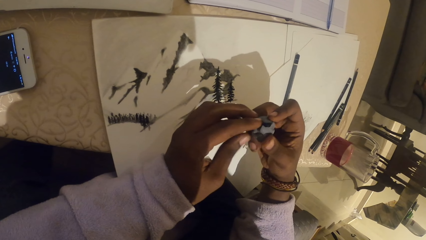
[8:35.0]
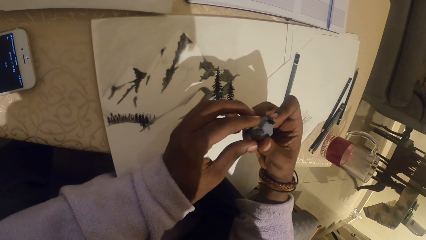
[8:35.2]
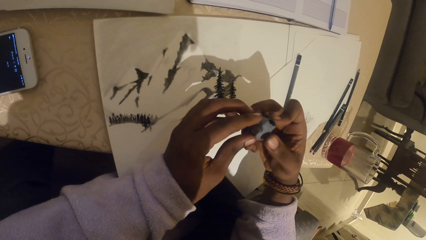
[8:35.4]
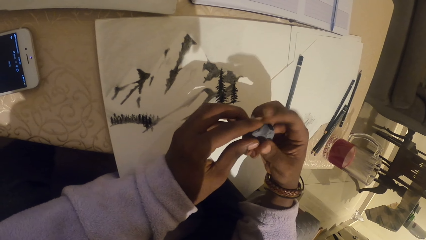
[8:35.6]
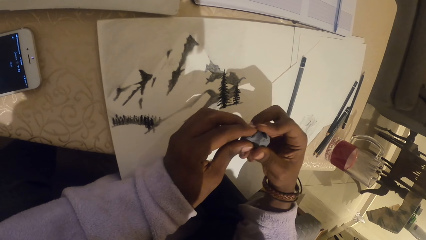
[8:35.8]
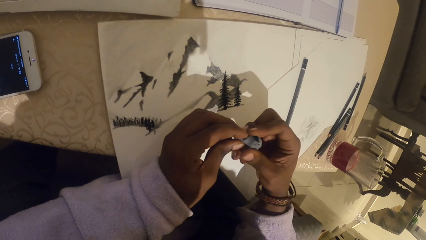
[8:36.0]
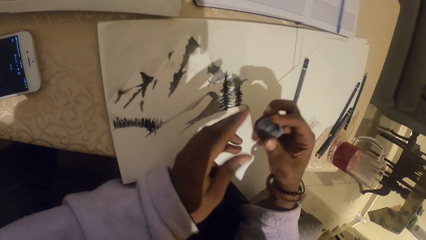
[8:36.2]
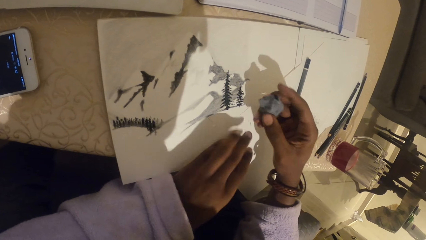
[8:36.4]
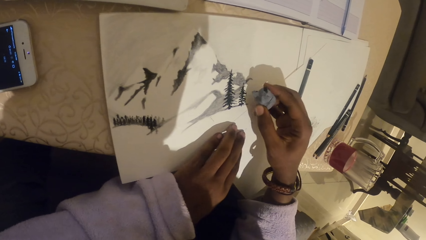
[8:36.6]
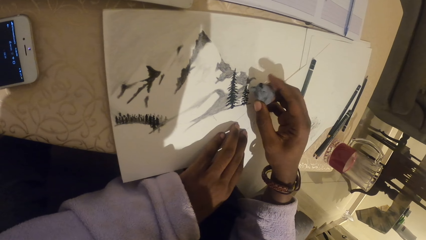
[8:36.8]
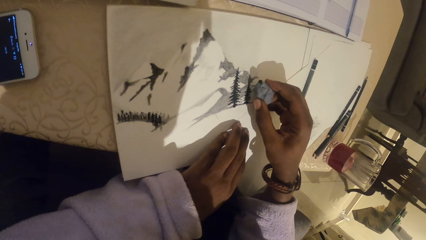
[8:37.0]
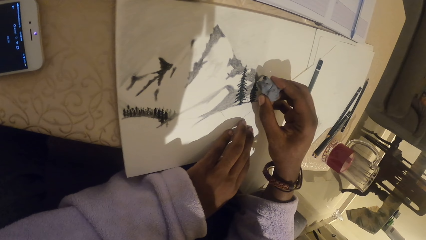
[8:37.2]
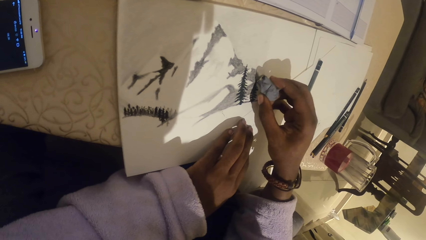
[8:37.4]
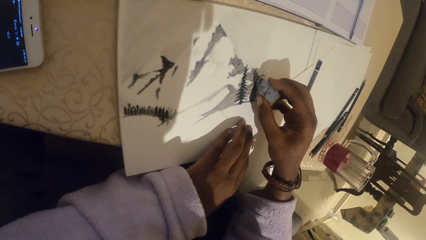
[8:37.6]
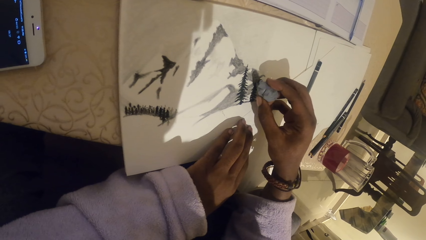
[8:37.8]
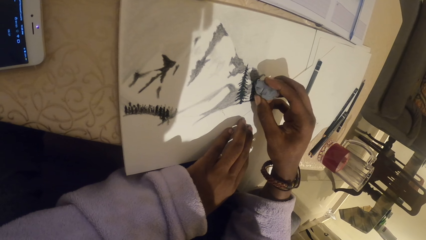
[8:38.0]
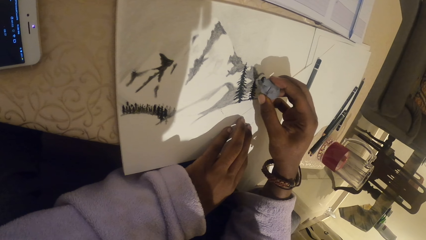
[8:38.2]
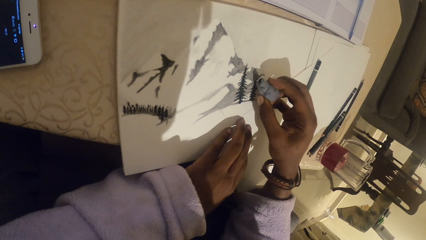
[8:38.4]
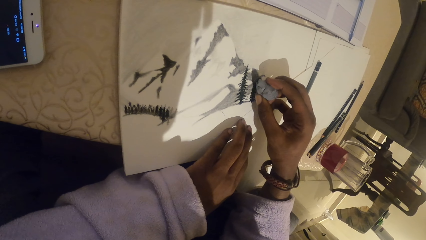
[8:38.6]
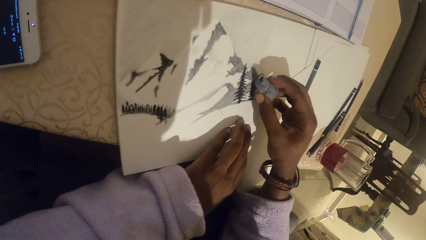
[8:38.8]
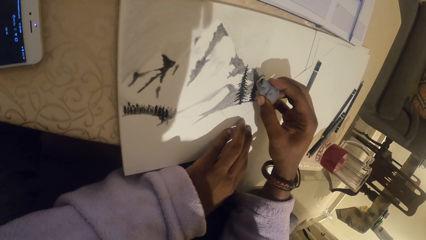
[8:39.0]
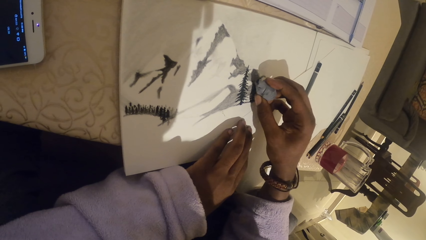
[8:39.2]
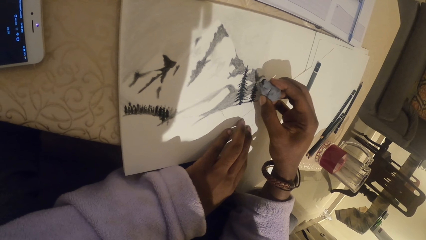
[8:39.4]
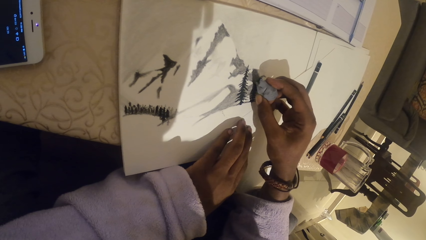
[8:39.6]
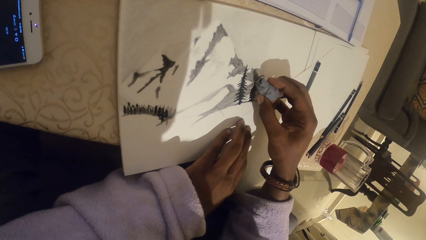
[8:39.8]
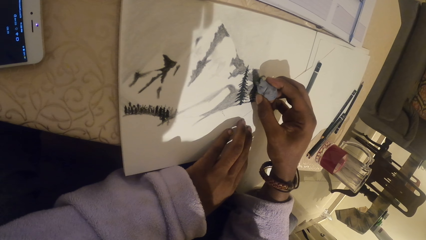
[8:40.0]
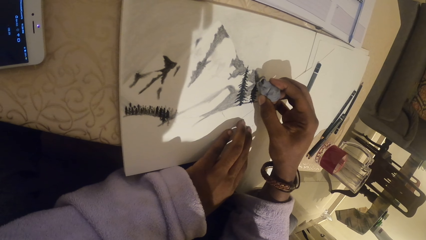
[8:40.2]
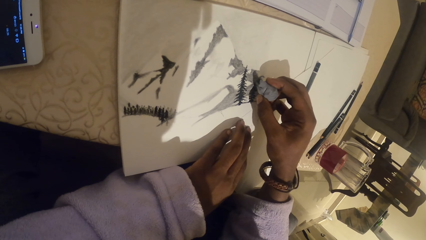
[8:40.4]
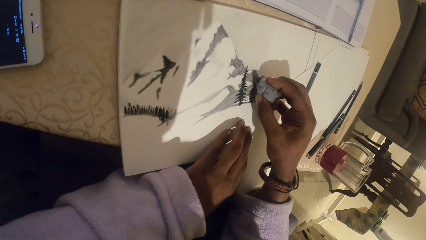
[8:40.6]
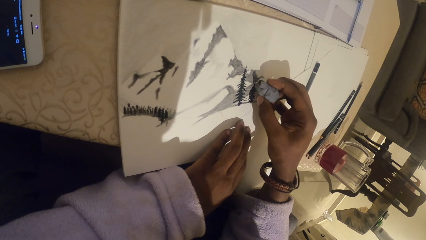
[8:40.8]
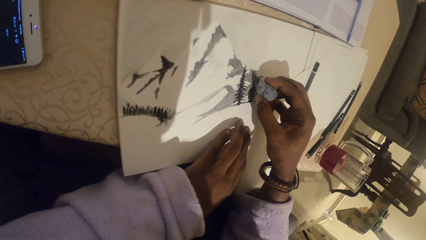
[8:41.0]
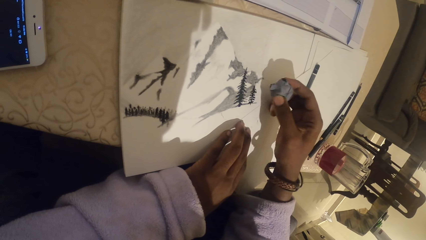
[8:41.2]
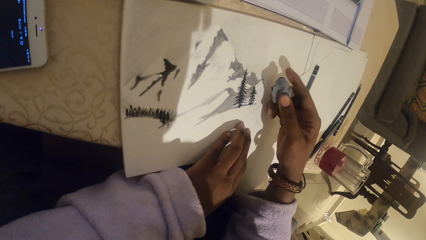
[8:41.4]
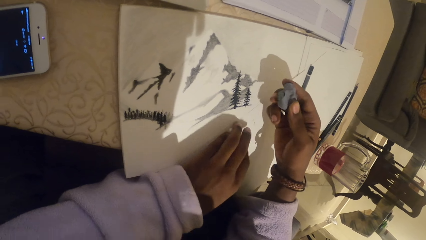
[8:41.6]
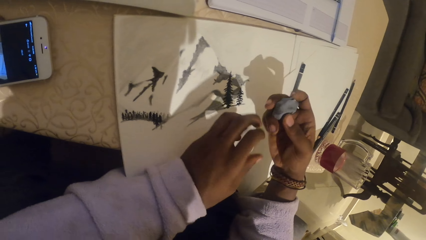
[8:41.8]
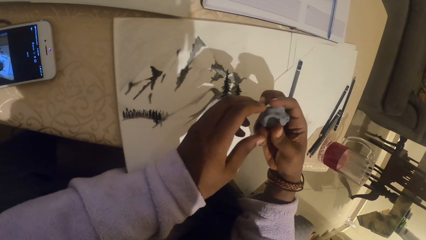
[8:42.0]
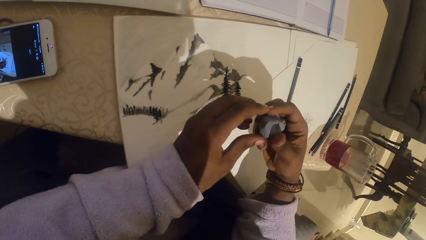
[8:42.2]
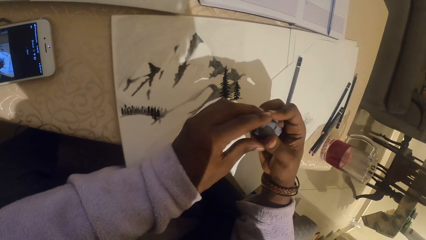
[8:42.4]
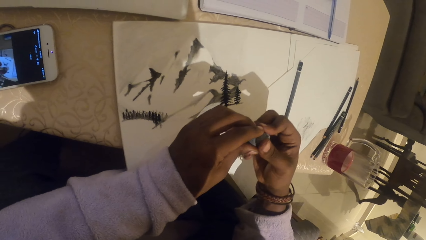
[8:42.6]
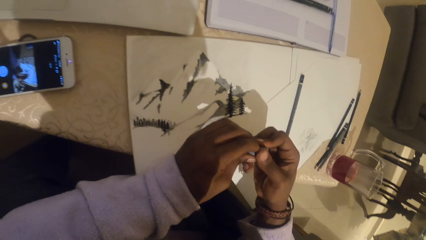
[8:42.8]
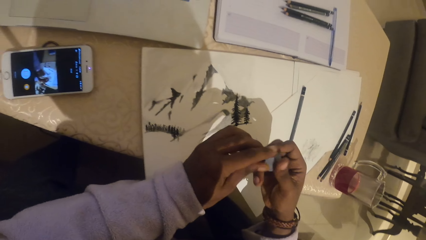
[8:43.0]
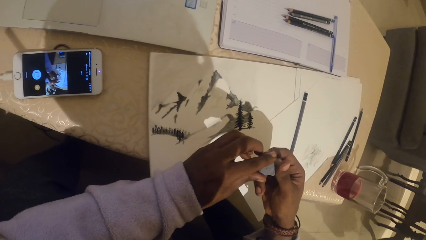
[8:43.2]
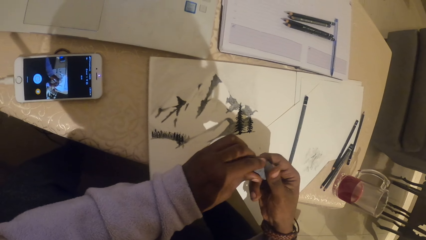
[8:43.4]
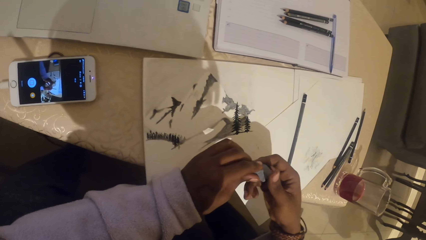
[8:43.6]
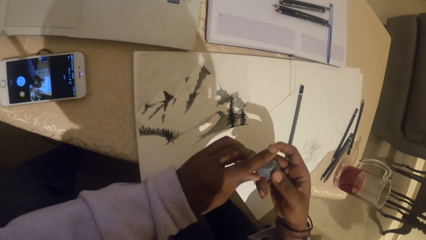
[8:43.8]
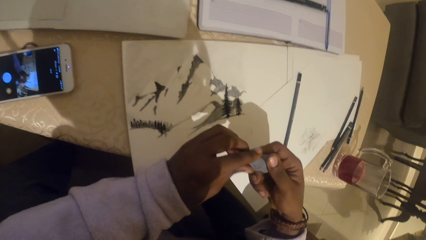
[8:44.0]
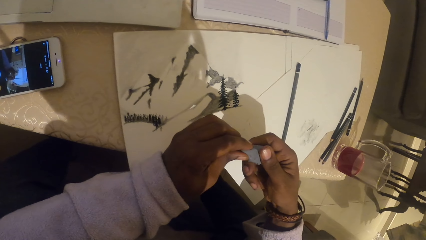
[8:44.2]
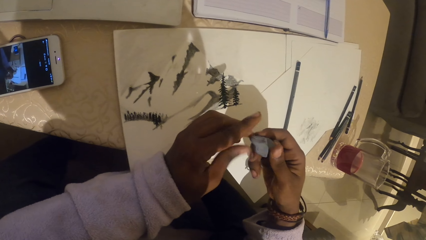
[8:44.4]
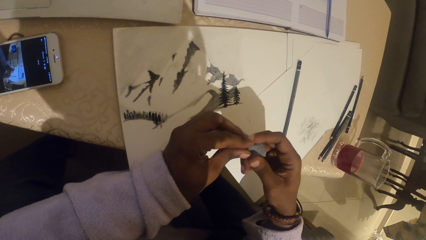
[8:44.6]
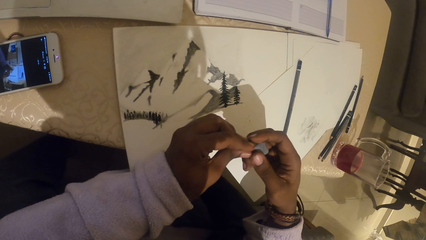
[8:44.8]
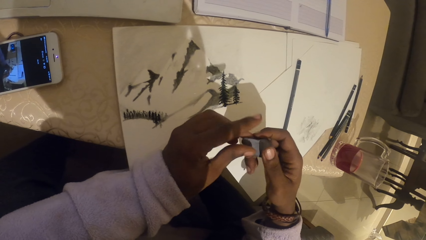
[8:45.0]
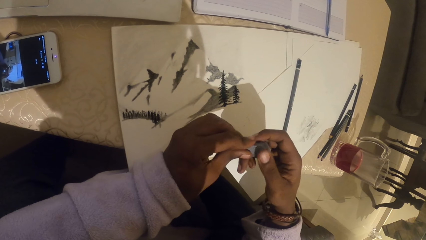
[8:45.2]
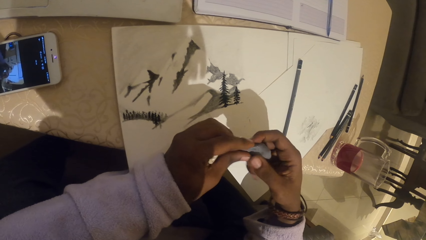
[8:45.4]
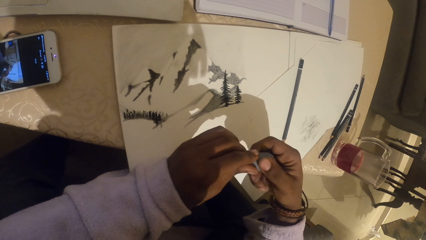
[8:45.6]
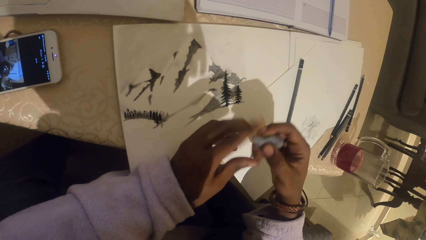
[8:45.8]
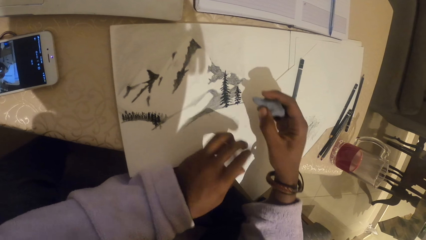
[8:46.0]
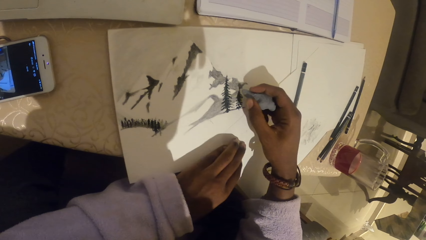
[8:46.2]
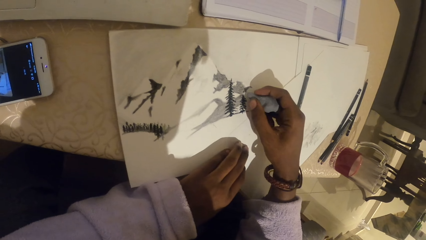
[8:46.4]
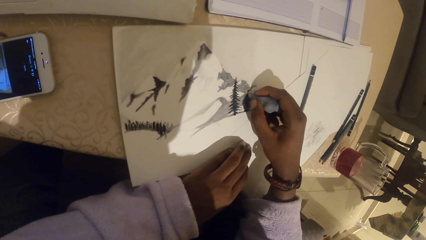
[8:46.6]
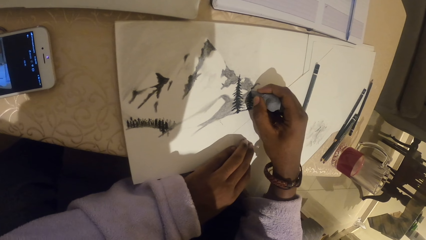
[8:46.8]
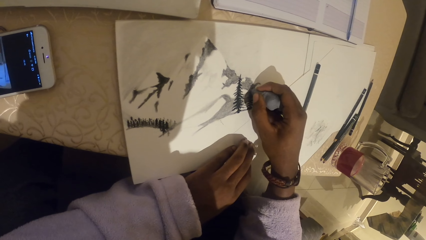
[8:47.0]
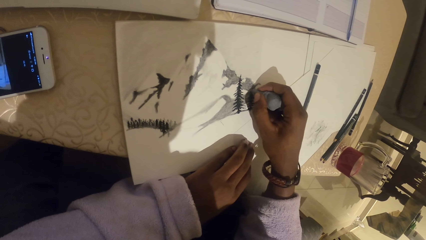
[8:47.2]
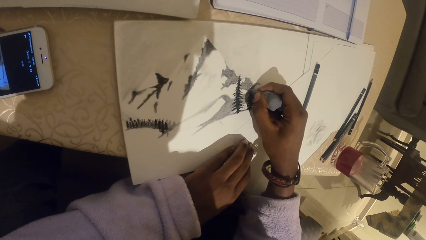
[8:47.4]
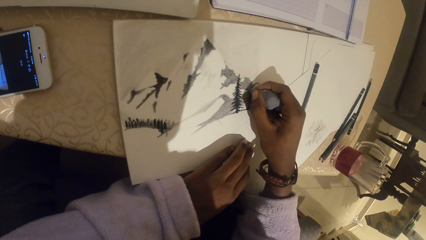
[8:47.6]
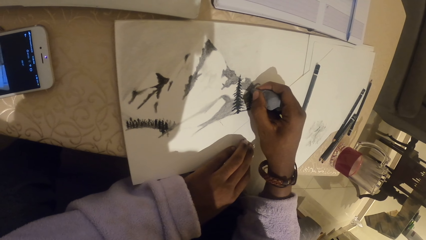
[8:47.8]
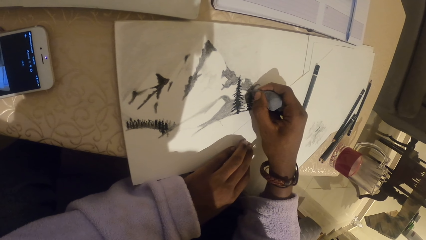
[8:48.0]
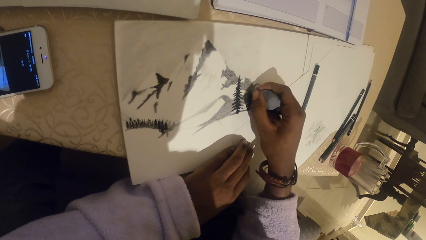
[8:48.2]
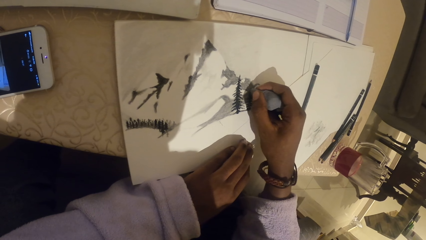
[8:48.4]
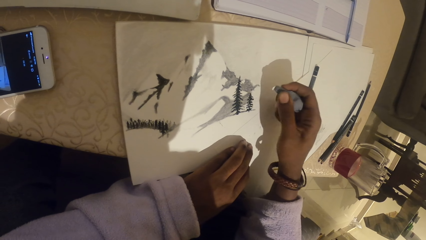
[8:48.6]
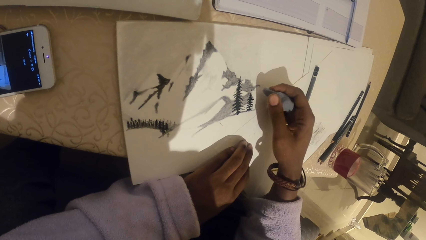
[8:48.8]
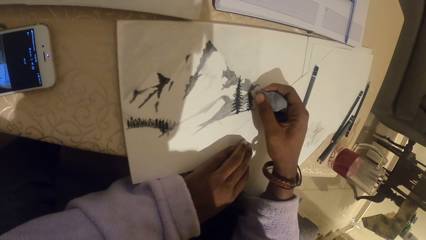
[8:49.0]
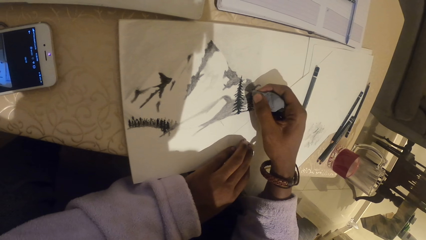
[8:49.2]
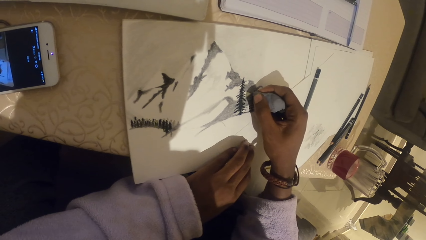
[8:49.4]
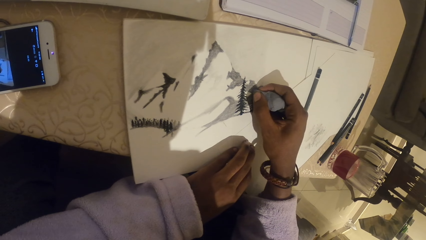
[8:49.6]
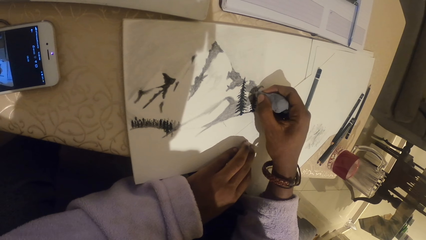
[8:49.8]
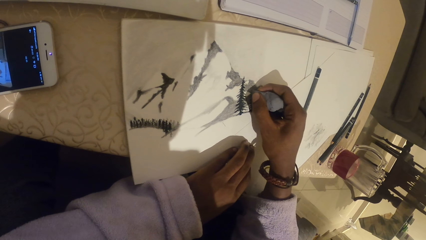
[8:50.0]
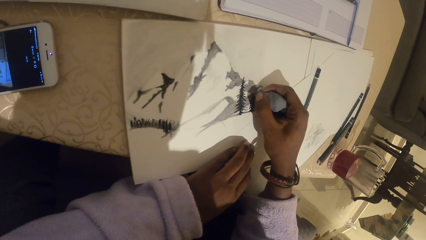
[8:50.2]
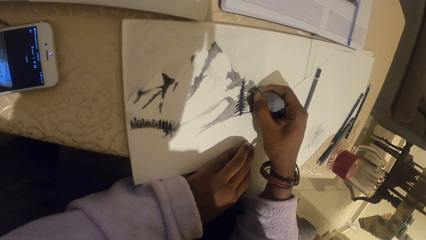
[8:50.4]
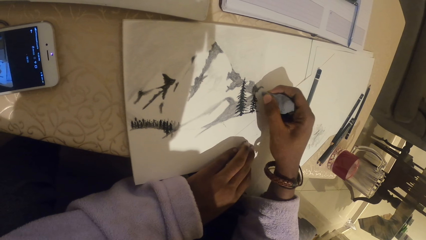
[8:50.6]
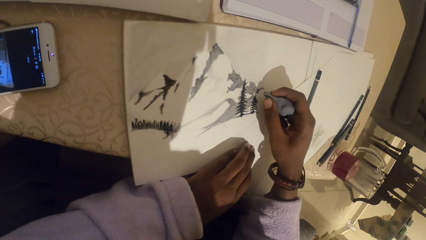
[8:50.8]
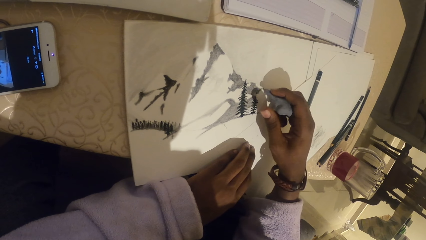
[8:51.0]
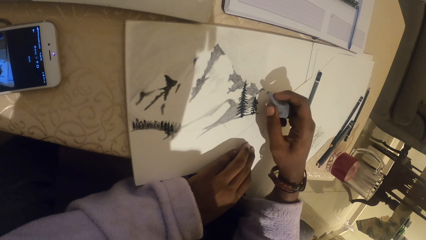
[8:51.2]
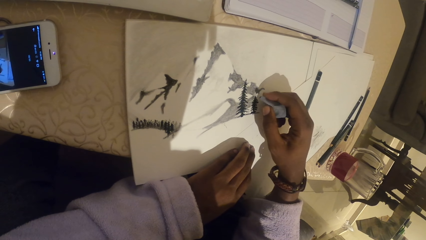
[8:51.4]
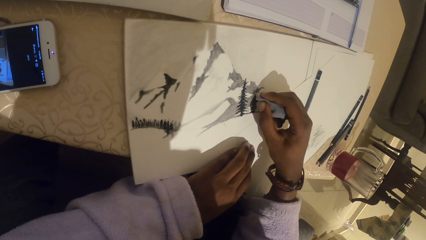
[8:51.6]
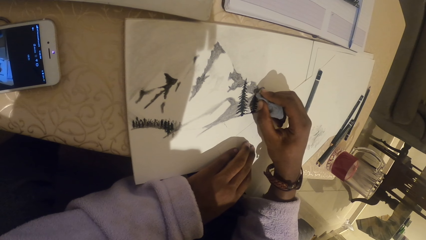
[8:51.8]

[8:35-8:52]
The camera wearer erases a drawing on the paper with the plasticine eraser and removes excess color. They mold the plasticine eraser. They erase excess paint on the drawing on the paper with the plasticine eraser.
